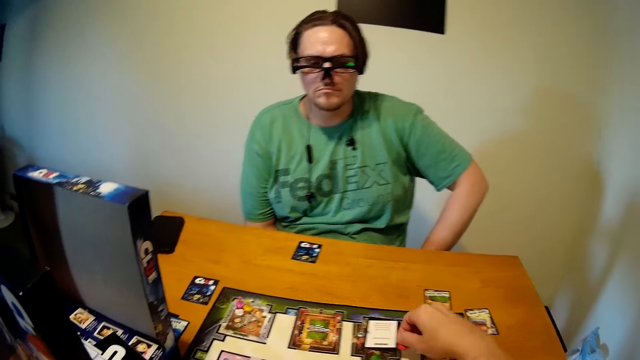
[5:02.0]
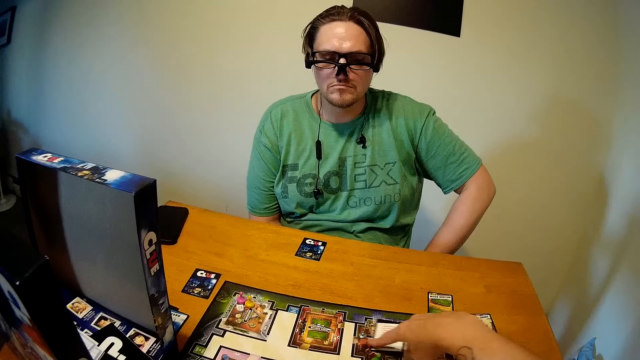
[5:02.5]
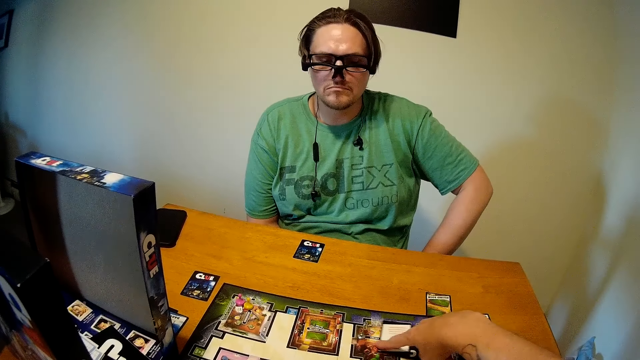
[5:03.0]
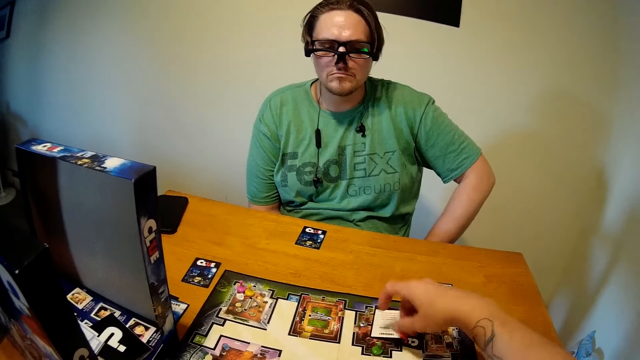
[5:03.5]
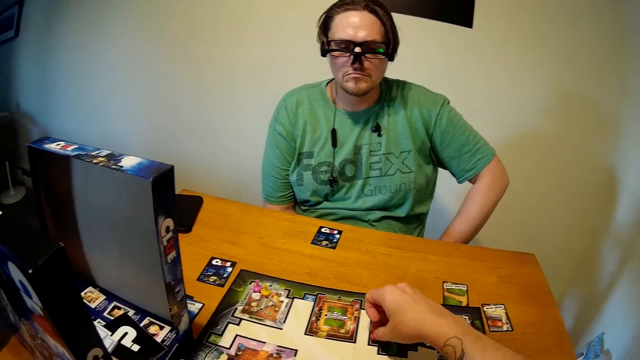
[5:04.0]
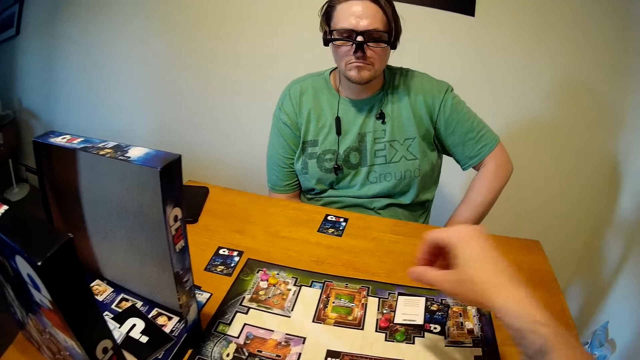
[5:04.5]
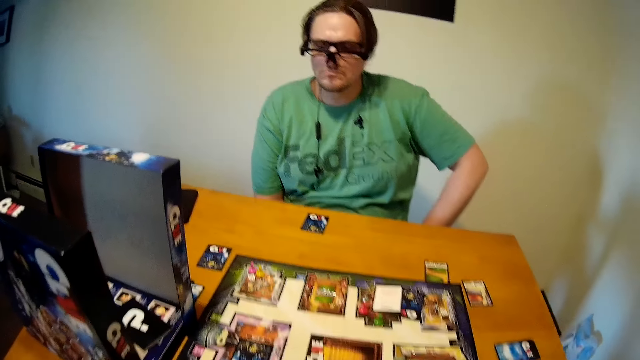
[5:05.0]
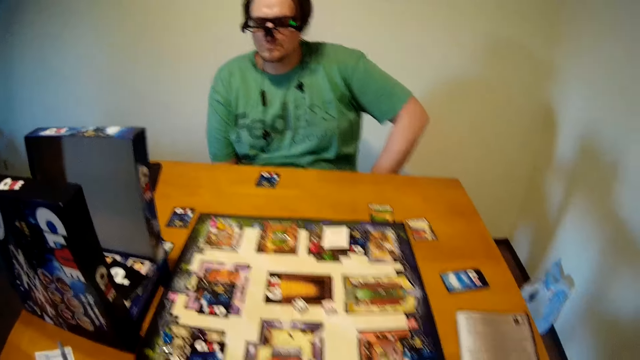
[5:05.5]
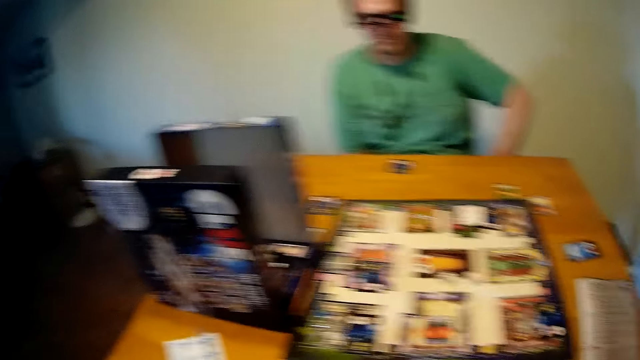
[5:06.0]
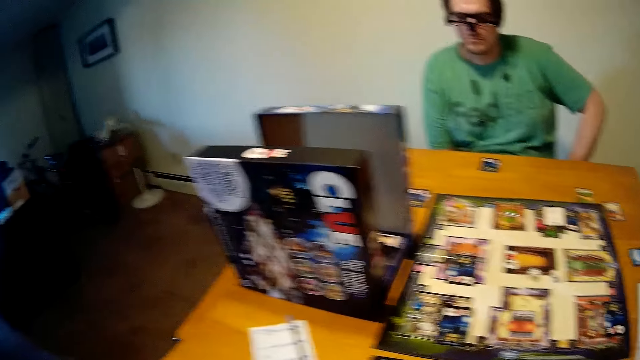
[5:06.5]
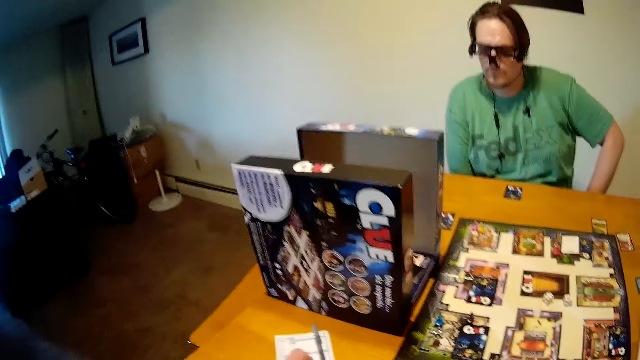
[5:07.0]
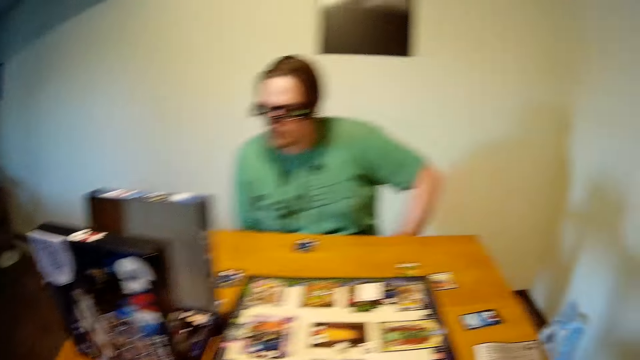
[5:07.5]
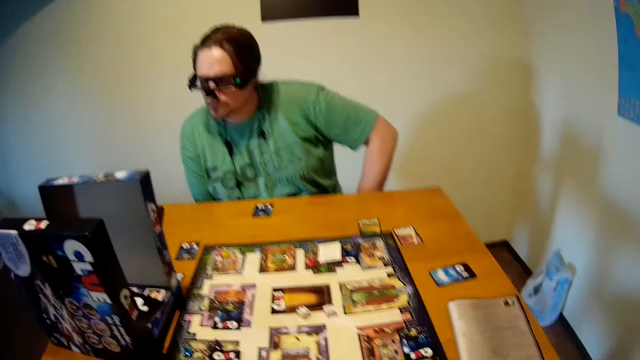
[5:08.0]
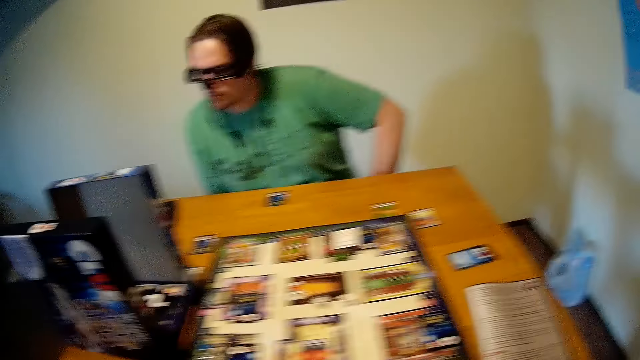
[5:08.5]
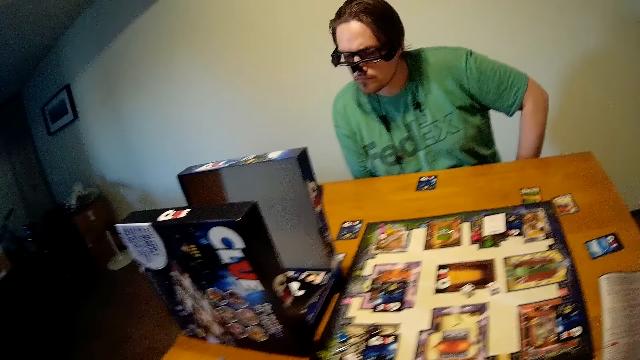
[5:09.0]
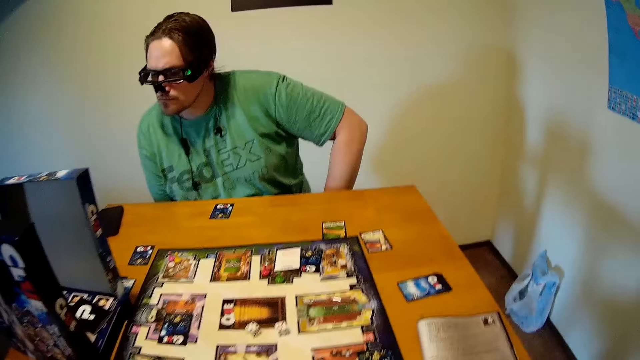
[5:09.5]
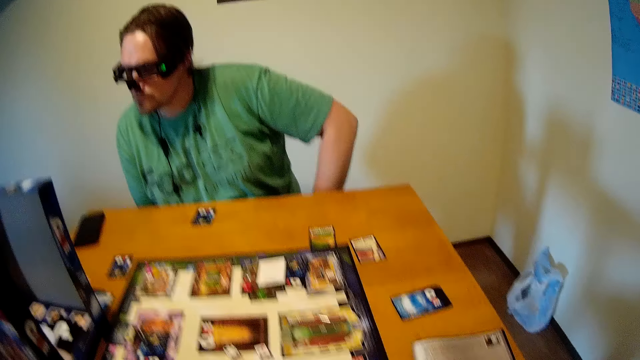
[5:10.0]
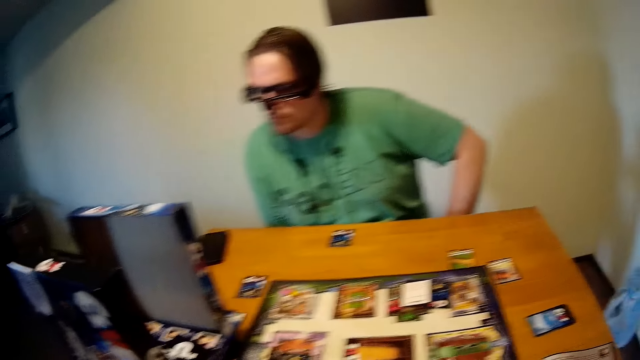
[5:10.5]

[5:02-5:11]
The camera wearer moves a card on the table and moves a dice on the chart. A person stares at cards on the table. The camera wearer looks at the chart.

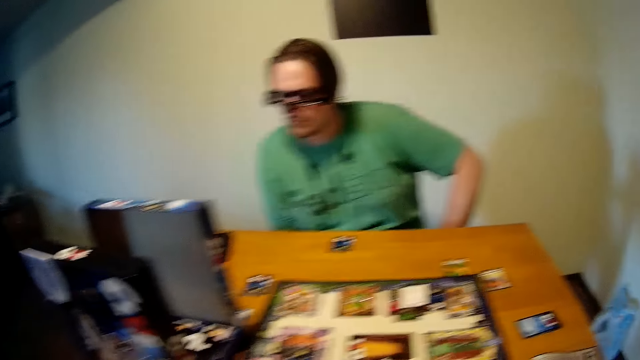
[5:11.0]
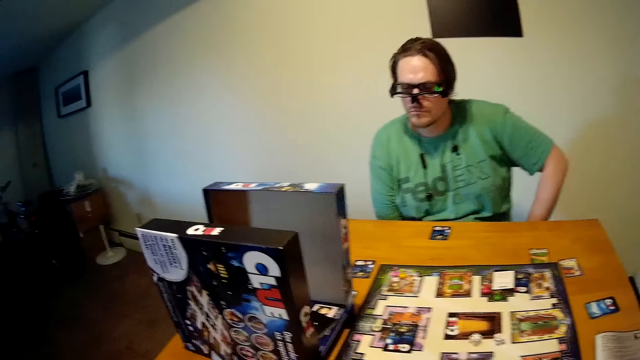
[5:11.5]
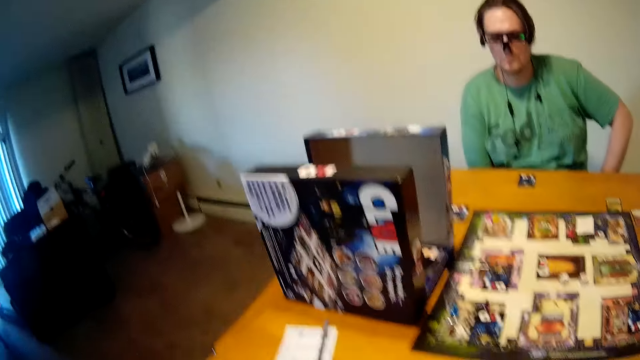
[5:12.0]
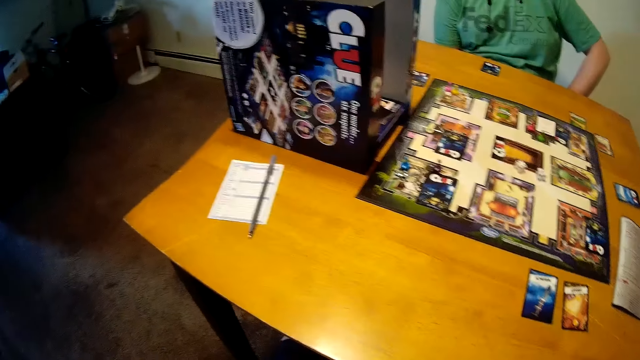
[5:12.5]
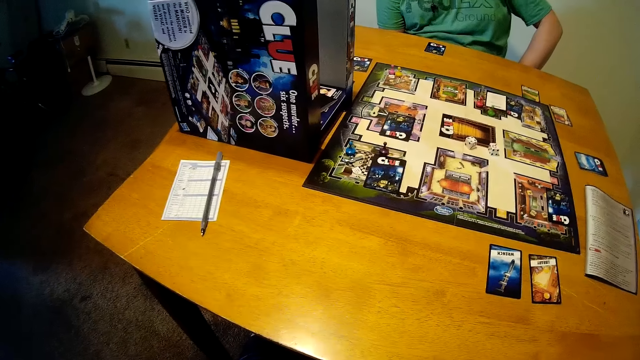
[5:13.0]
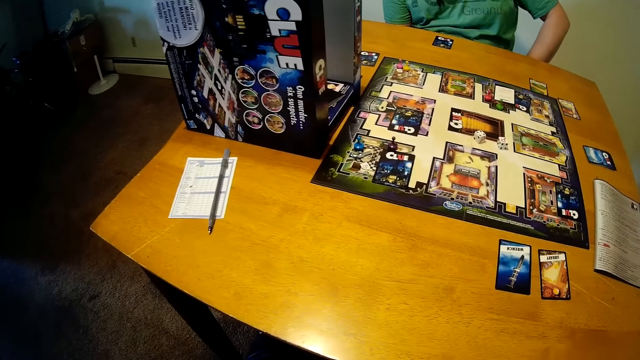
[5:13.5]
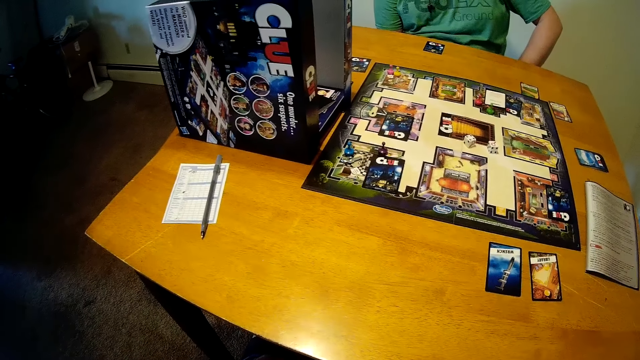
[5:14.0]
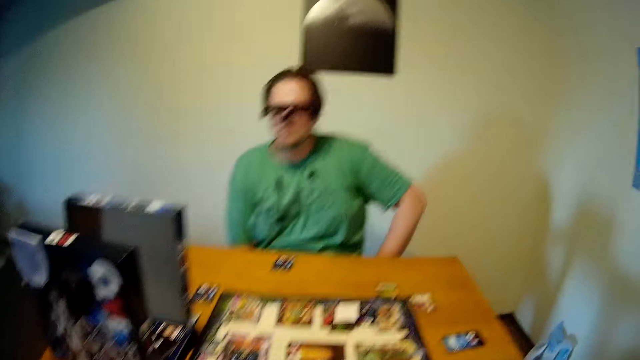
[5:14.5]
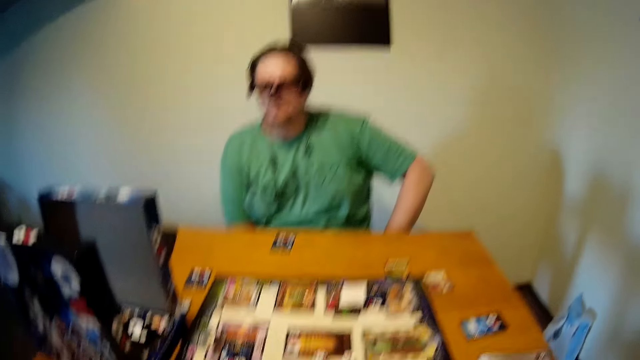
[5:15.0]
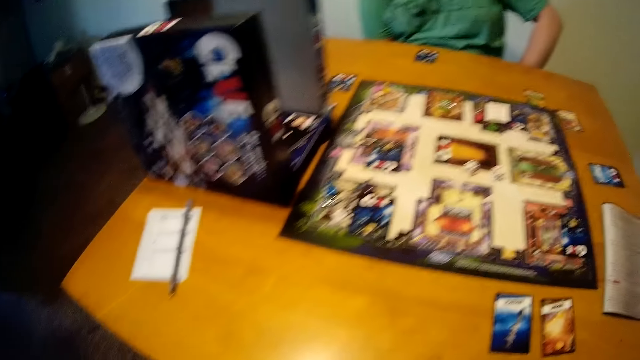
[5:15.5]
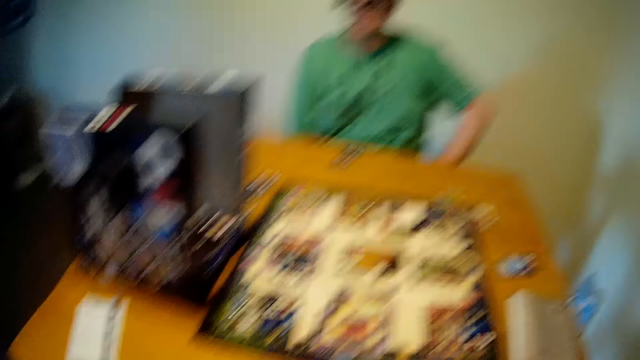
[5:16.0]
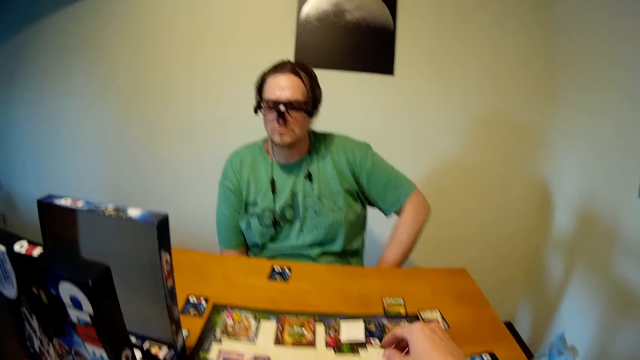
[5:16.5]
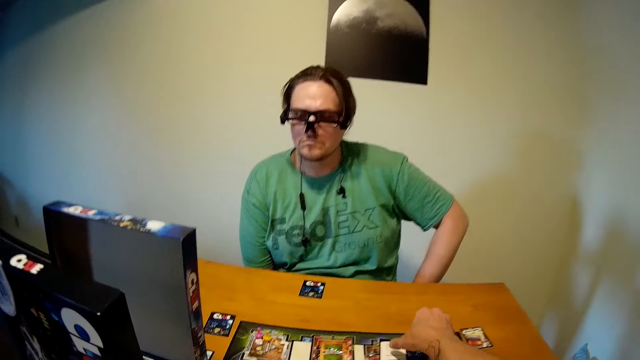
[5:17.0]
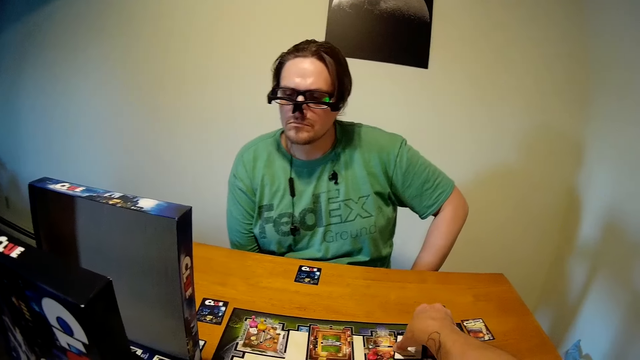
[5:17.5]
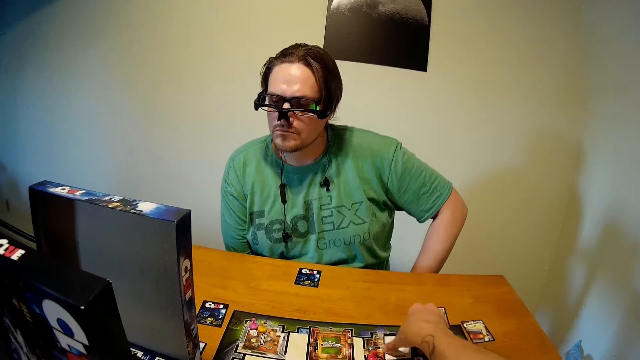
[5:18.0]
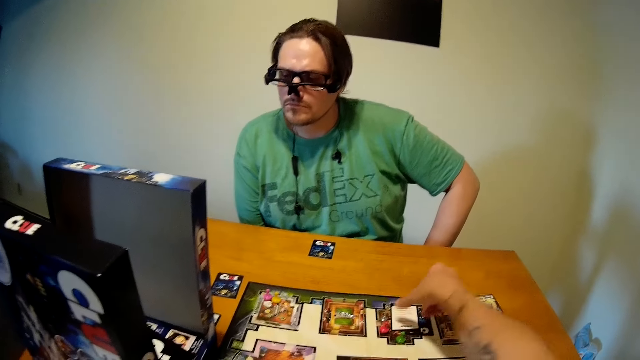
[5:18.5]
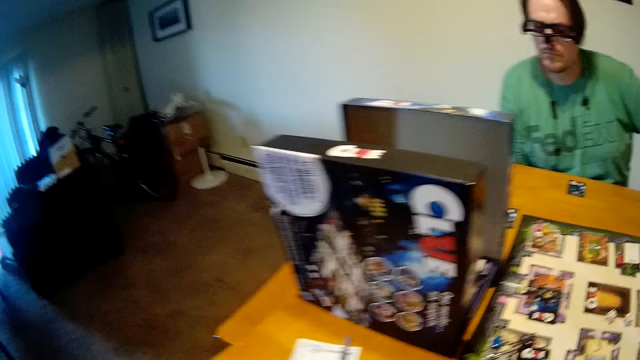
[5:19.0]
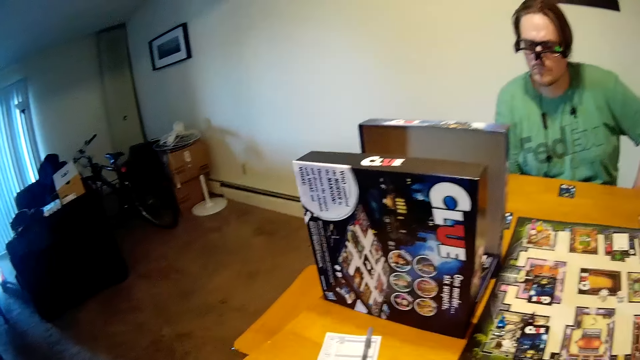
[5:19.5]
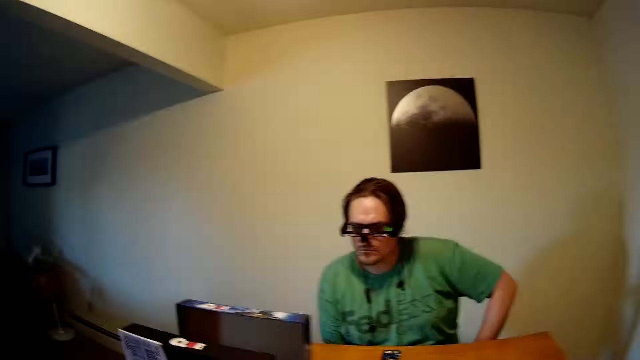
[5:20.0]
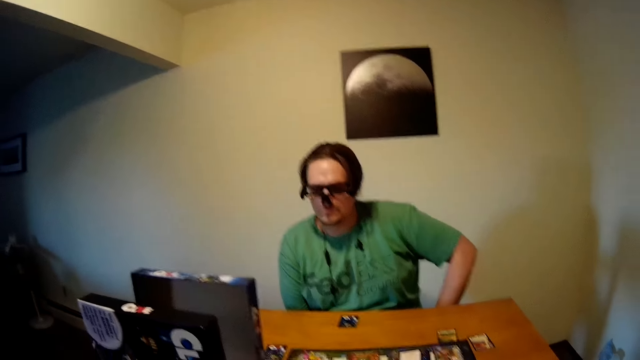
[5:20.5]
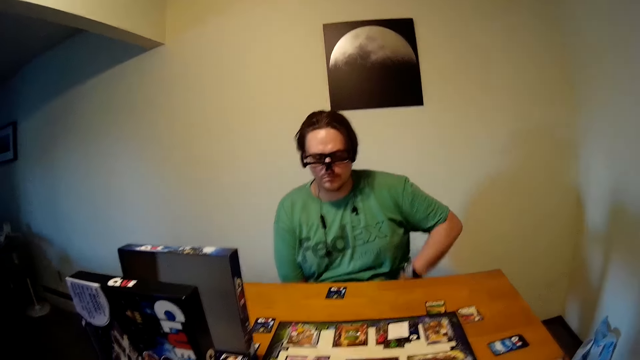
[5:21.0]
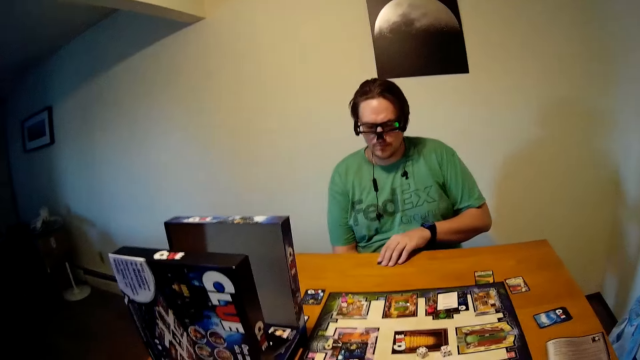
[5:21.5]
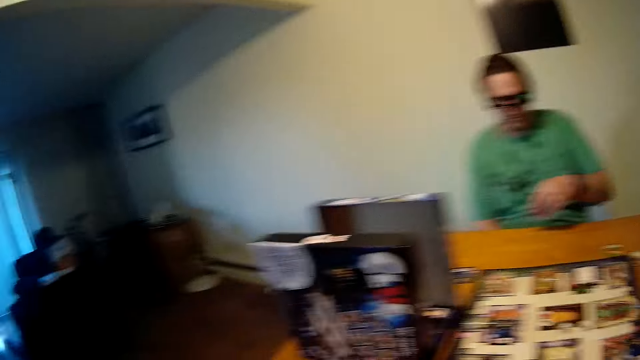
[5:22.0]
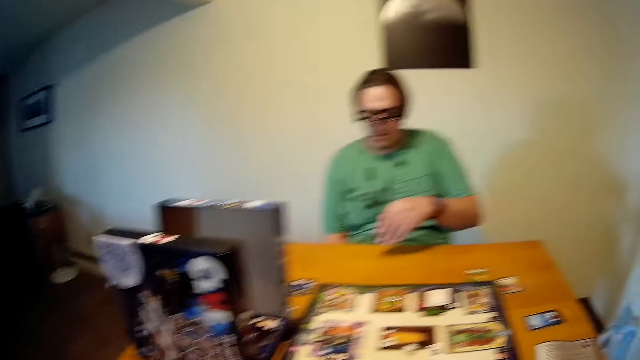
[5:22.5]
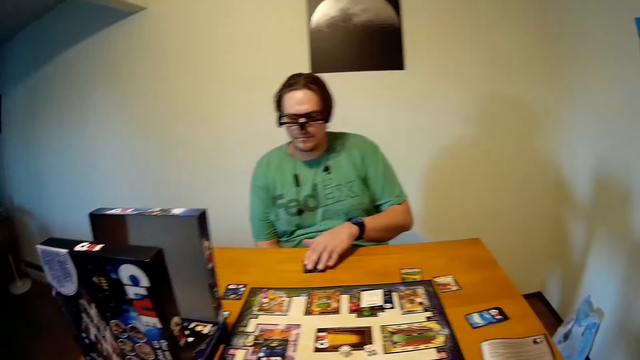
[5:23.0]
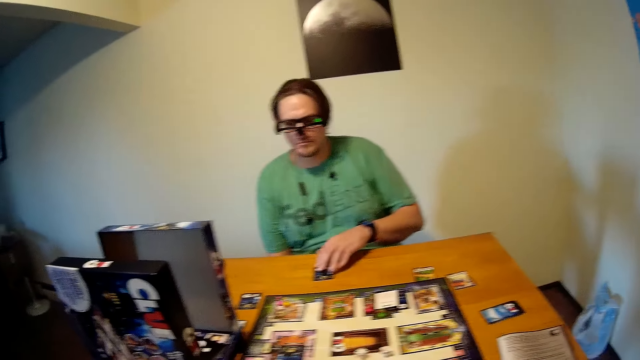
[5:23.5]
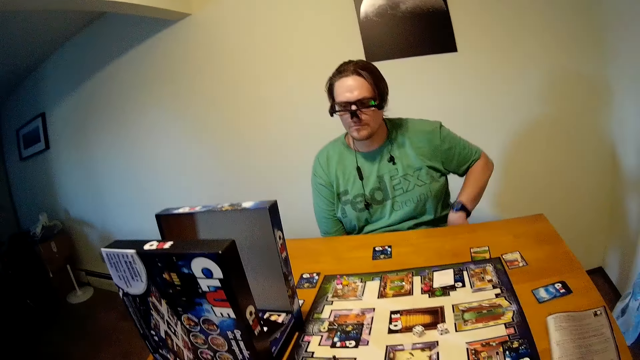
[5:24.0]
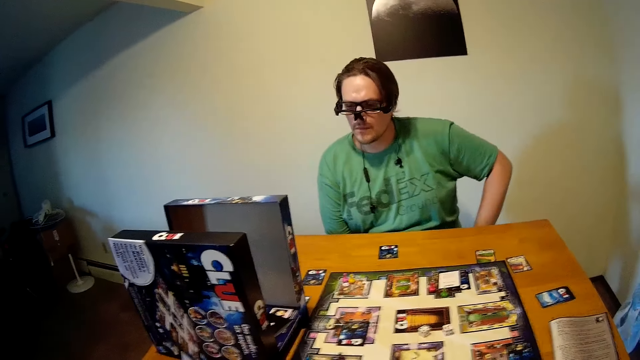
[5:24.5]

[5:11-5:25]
The camera wearer looks at the table. They stare at cards on the table. A person plays cards on the table. The camera wearer moves a card on the chart. The person picks a card from the table. The camera wearer plays cards on the table. The person puts a card on the table.
